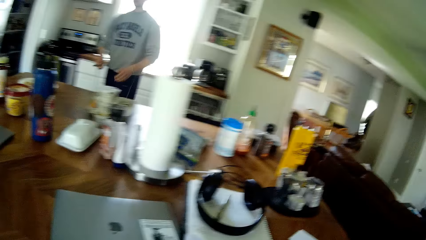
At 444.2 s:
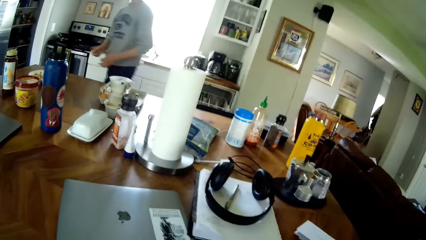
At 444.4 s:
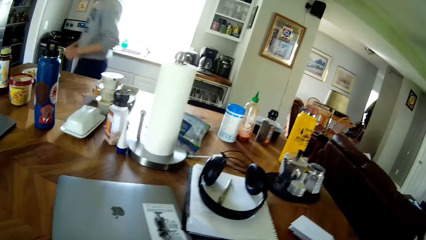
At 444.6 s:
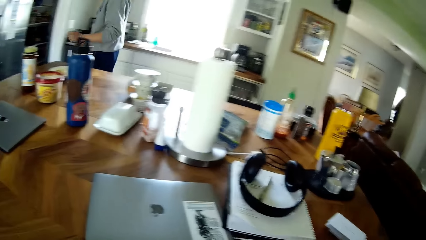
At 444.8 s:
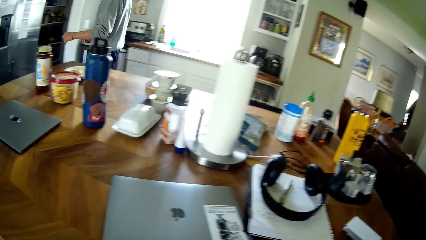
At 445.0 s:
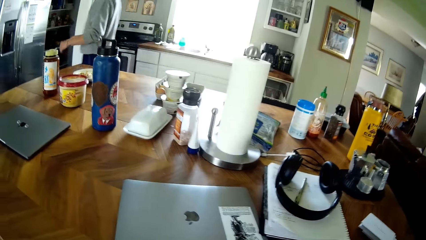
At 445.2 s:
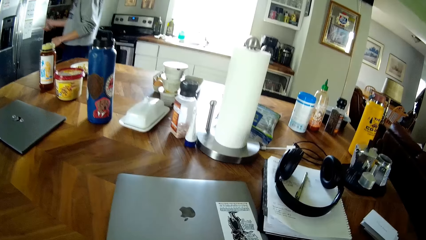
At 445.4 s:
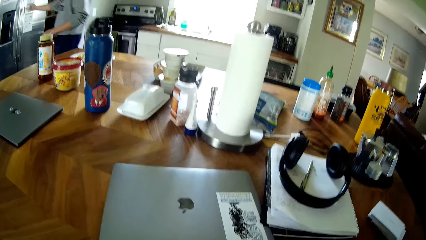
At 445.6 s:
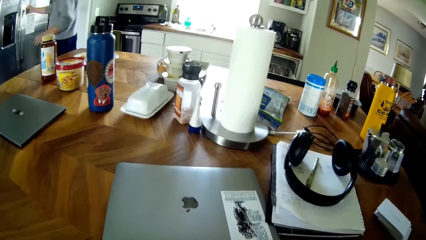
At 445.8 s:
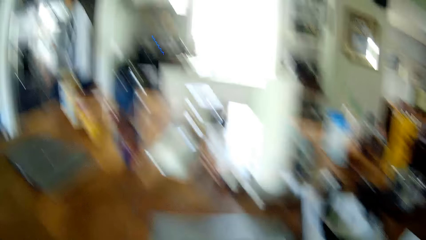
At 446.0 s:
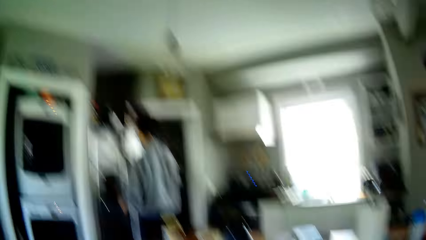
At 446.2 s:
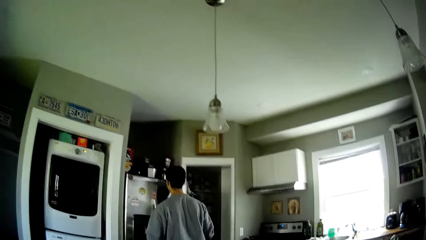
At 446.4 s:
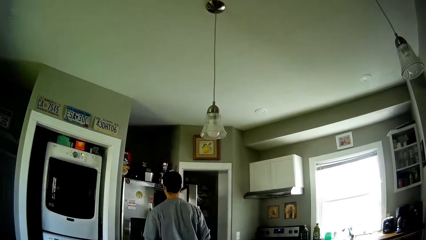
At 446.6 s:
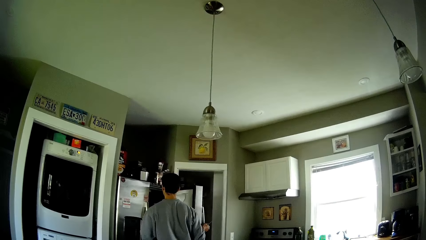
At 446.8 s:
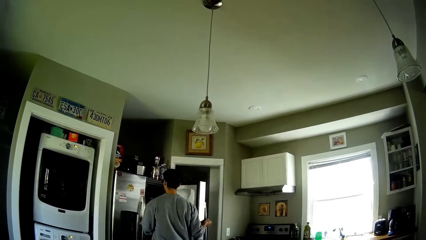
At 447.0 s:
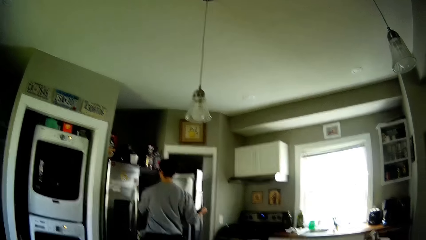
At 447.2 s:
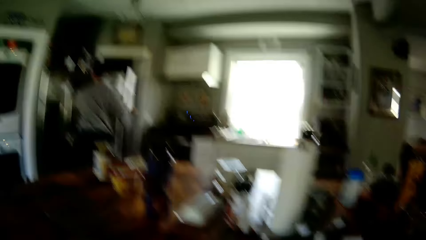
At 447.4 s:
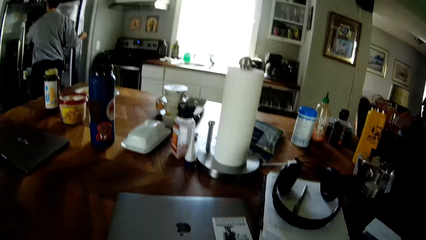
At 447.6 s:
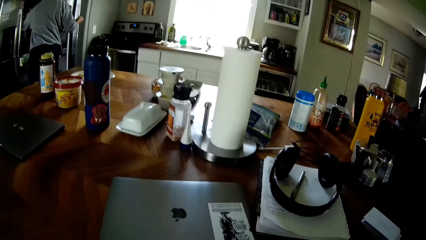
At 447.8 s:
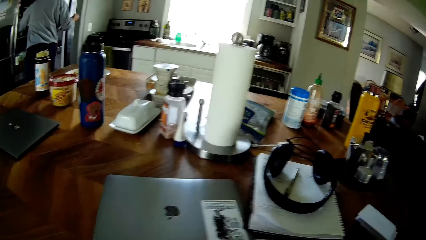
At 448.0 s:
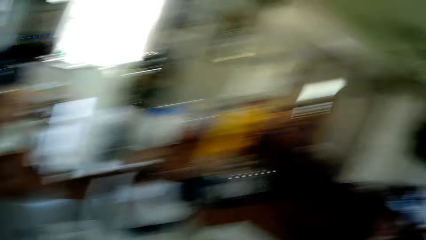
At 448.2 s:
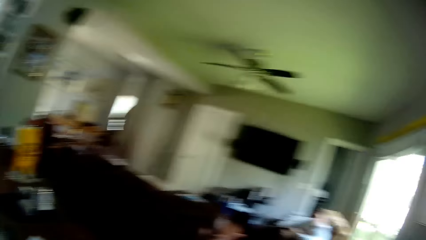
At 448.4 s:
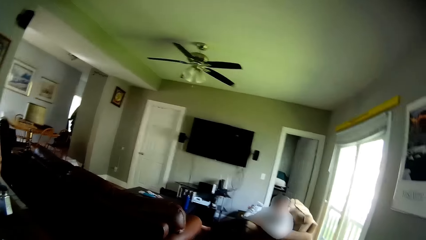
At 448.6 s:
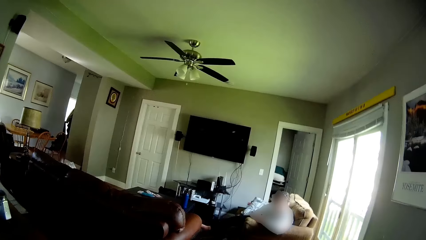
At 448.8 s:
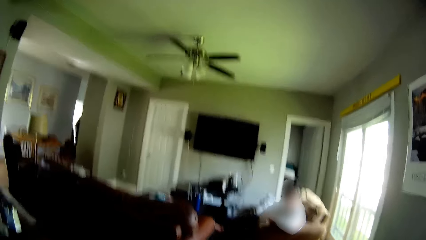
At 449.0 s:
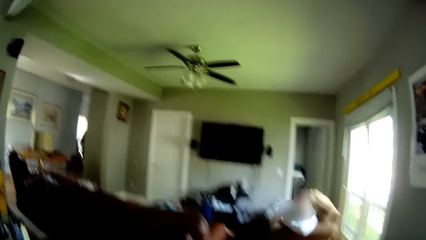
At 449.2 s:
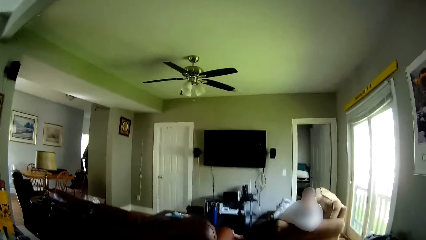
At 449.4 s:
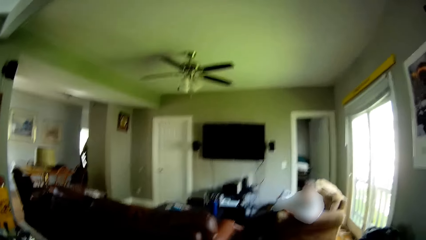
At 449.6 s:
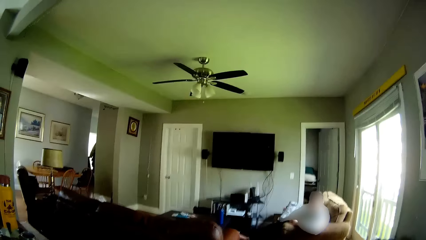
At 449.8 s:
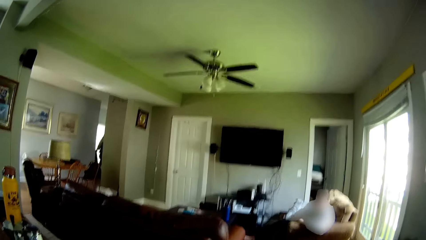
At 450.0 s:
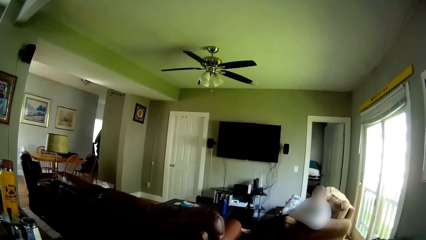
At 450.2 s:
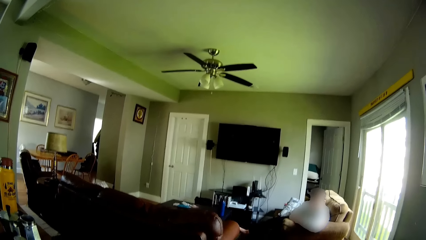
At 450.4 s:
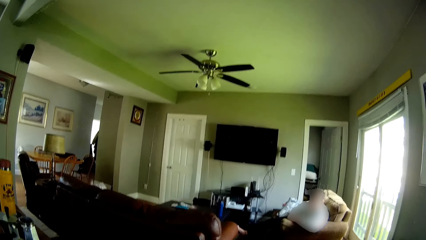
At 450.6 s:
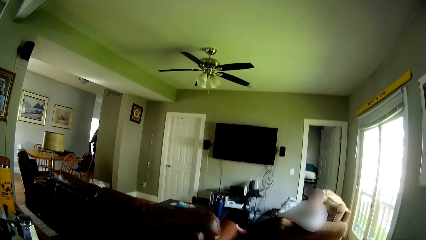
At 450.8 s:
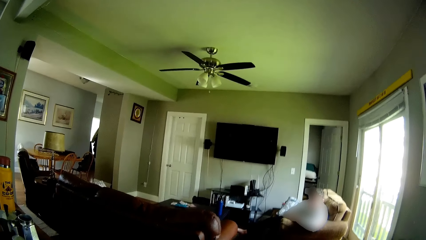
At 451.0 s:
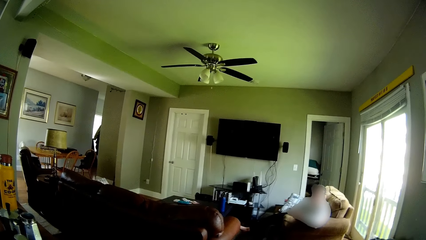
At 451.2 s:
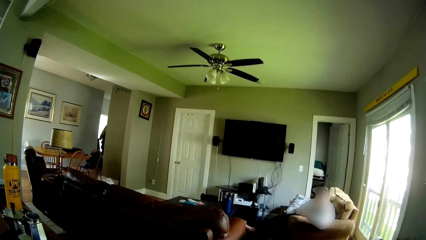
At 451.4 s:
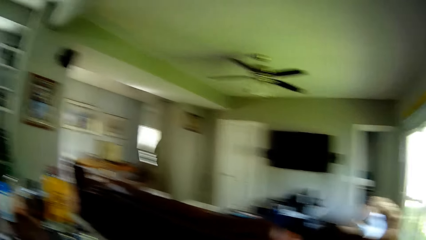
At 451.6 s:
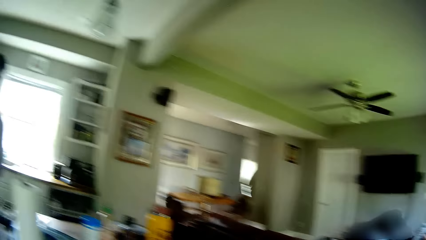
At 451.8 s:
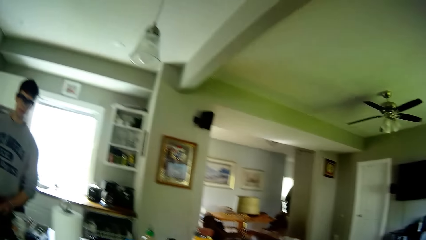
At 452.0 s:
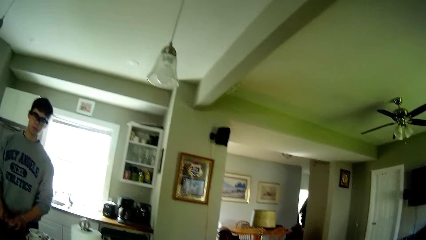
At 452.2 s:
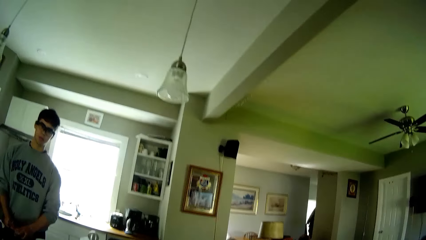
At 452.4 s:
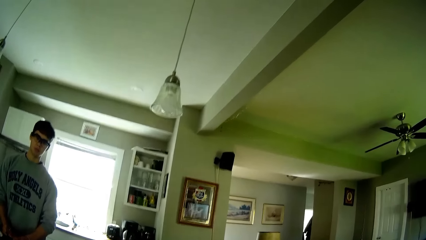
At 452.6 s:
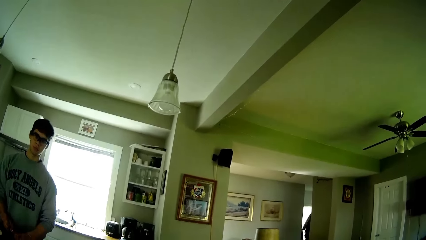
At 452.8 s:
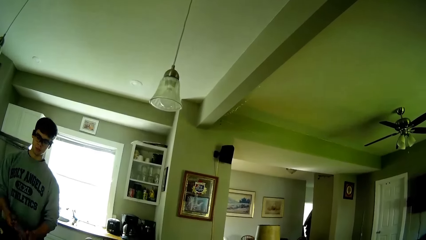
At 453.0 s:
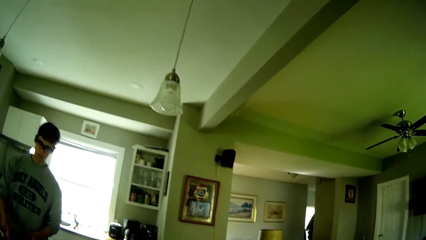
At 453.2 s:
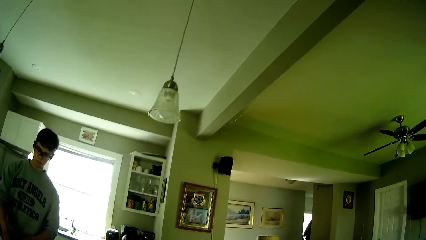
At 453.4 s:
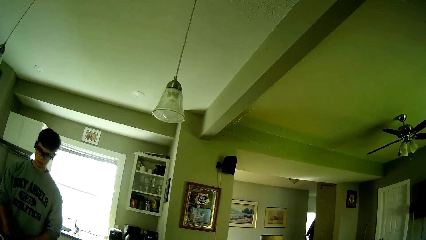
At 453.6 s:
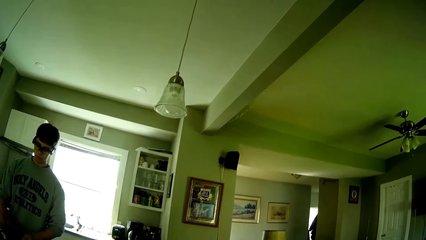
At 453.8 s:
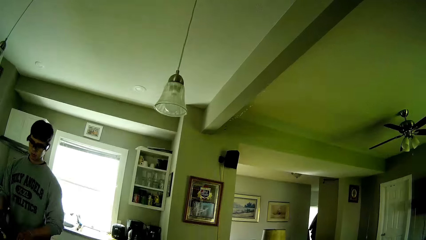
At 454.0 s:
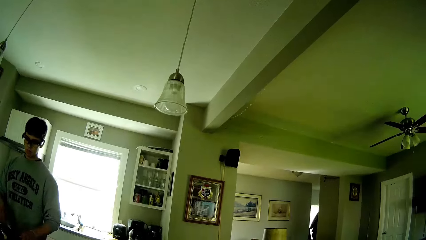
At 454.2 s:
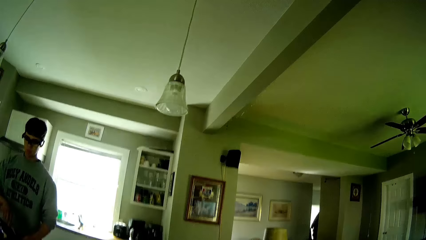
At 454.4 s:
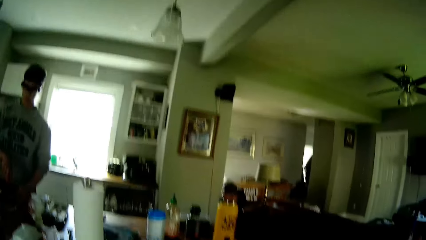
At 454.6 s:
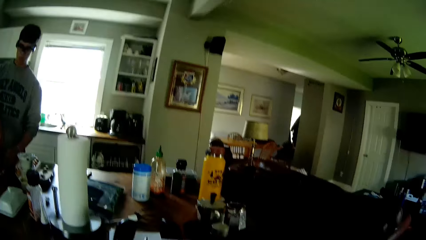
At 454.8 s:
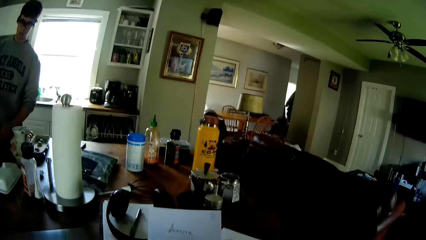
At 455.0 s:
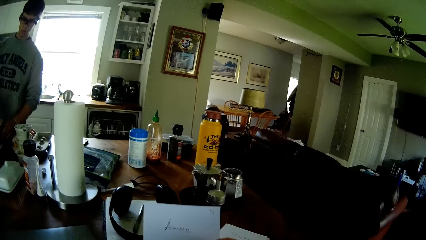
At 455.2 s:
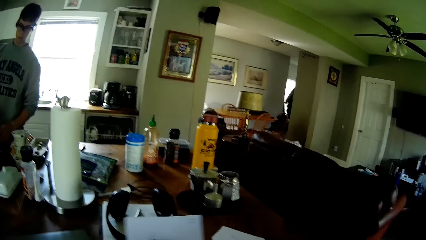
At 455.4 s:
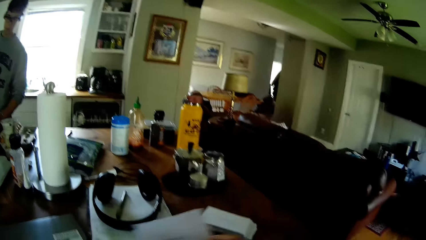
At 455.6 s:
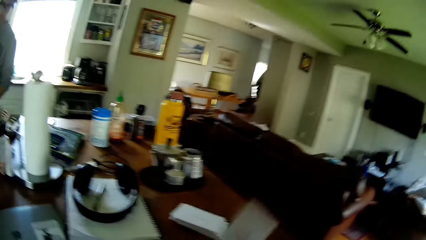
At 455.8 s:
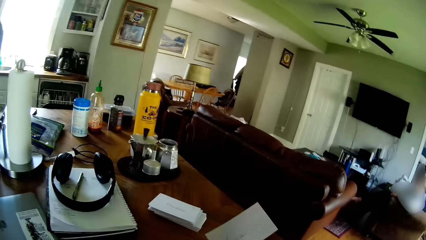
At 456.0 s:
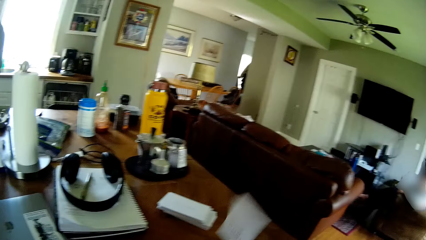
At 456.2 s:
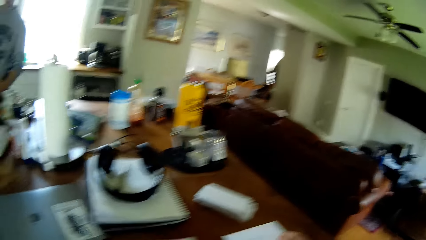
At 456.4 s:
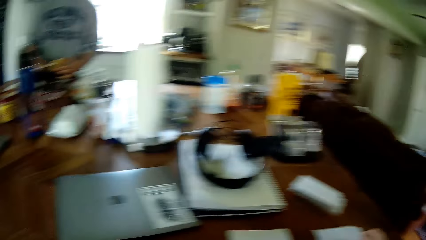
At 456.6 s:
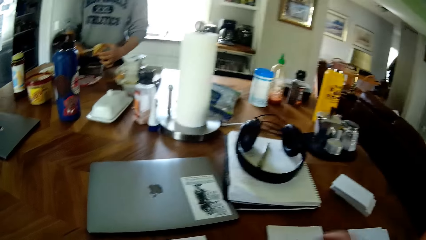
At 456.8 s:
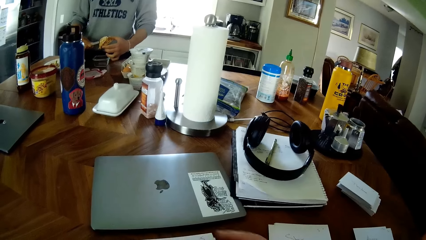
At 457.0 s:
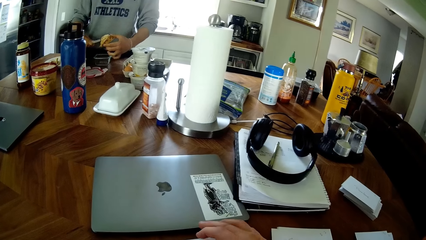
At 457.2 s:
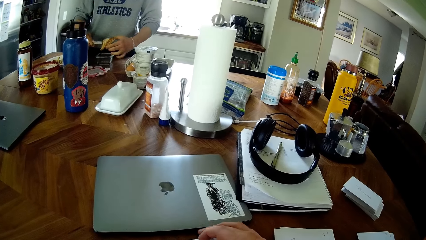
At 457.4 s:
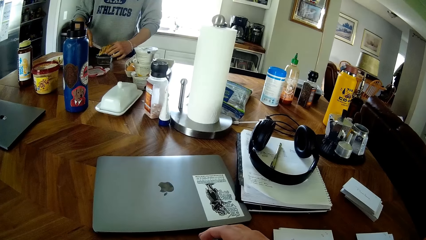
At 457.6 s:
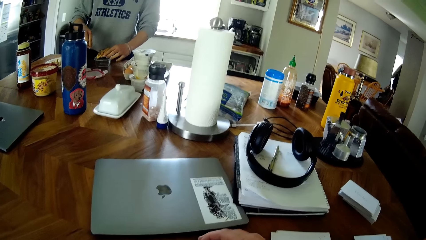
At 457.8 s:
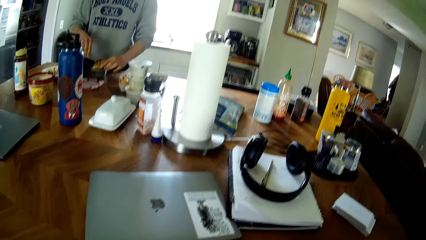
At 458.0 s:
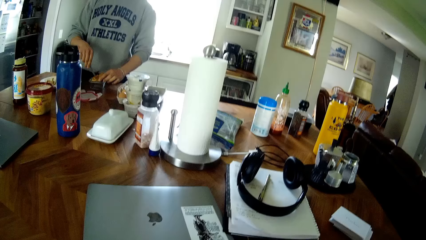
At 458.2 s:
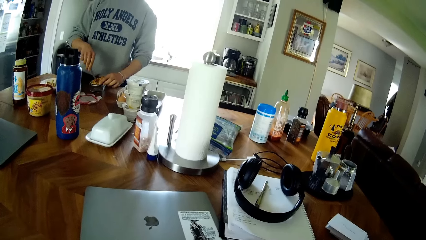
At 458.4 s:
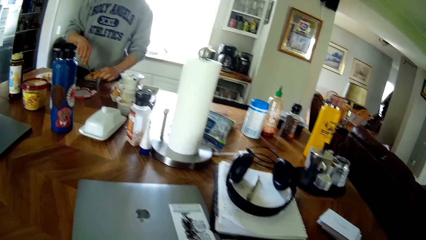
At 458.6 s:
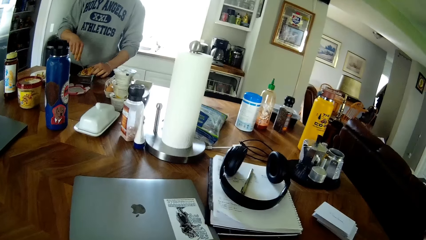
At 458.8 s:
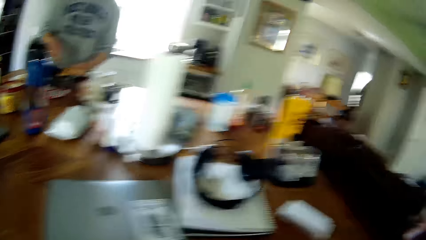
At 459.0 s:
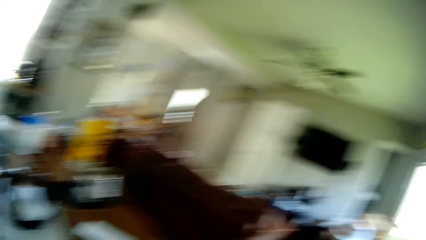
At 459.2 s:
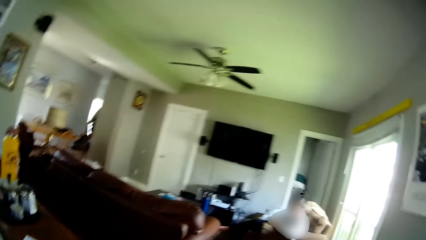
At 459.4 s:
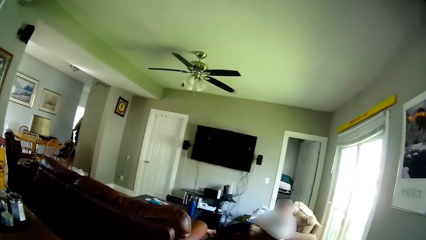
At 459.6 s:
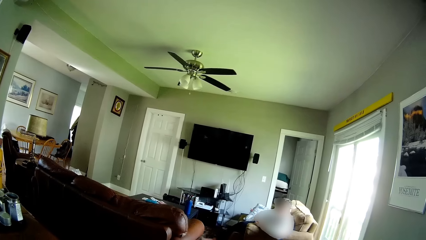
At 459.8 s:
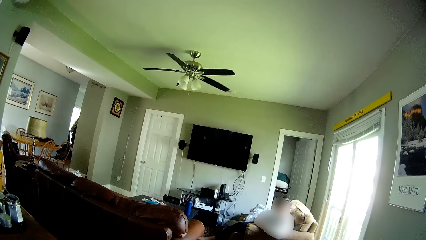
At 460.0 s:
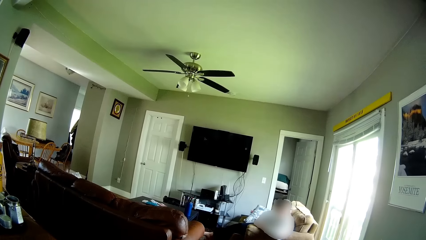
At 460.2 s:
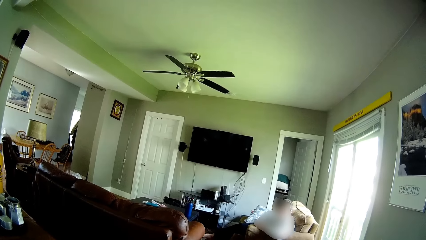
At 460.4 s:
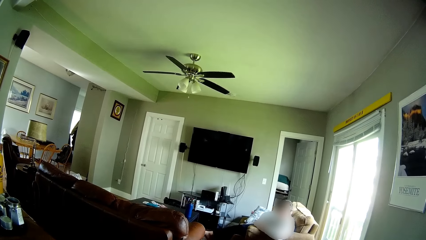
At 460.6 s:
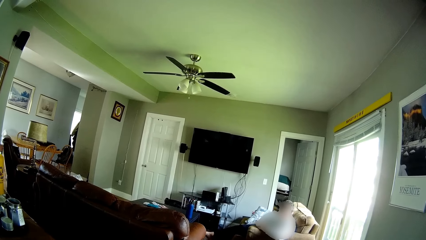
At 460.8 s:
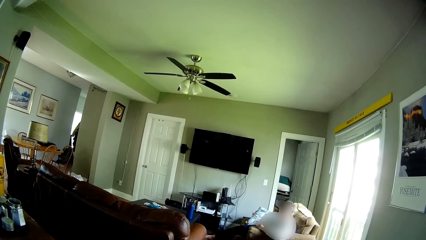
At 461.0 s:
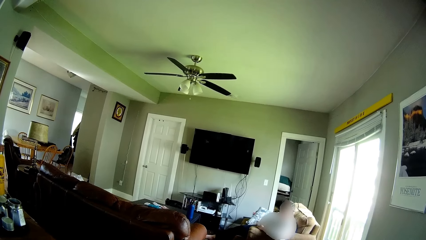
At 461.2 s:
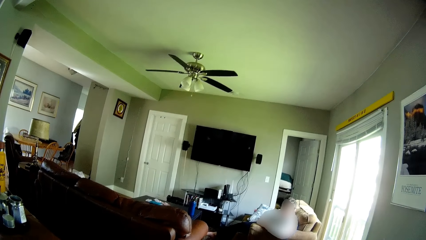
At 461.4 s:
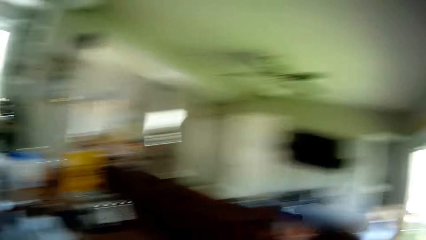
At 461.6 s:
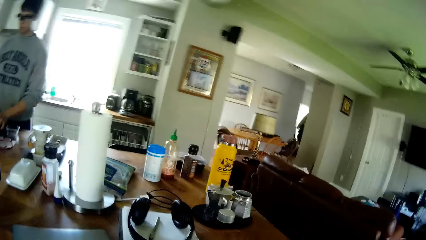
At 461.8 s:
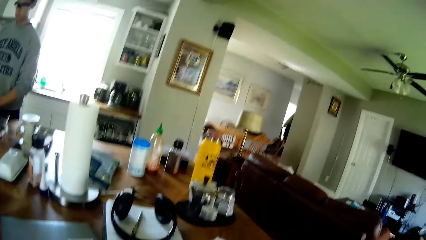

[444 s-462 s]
The man opens the fridge with his left hand. The camera wearer interacts with another man. He holds the paper with his right hand. He drops the paper on the table with his right hand. He holds something. He touches the paper on the table with his right hand. The first man peels something. The camera wearer talks to the other man. The other man sits on the couch.
